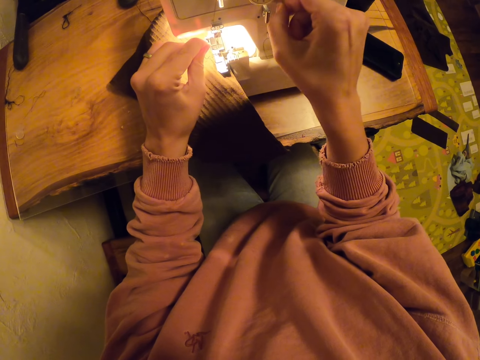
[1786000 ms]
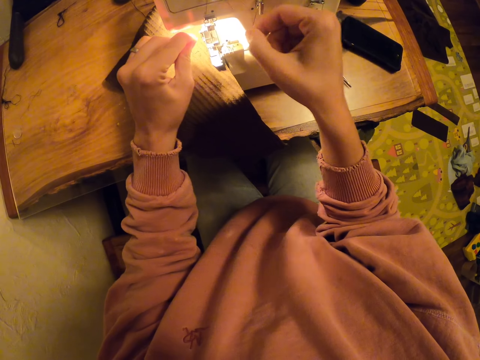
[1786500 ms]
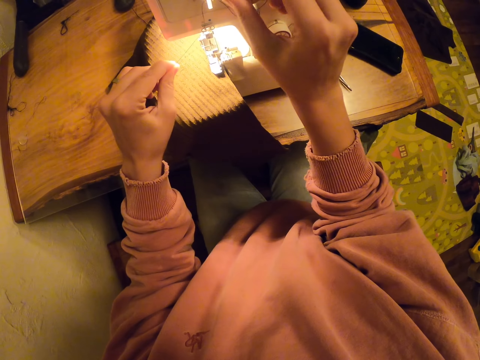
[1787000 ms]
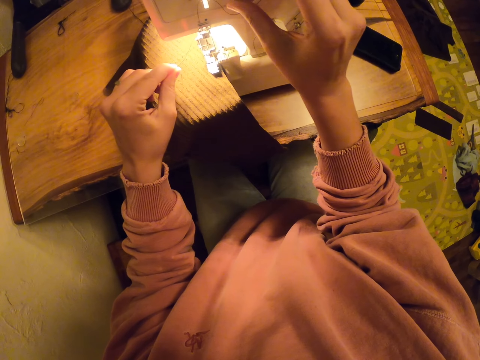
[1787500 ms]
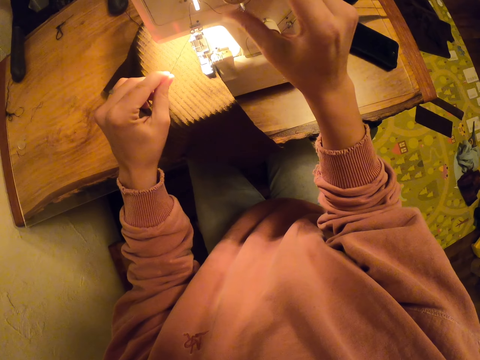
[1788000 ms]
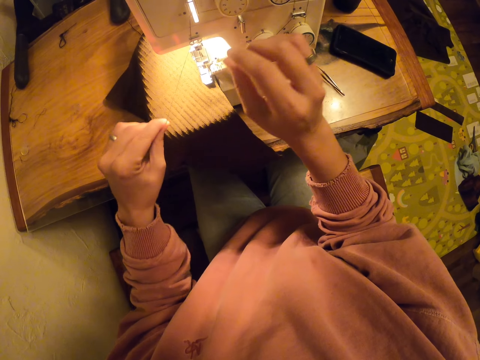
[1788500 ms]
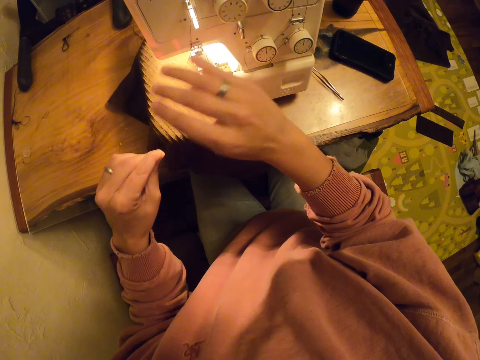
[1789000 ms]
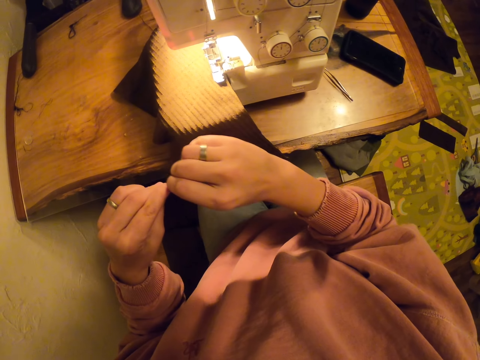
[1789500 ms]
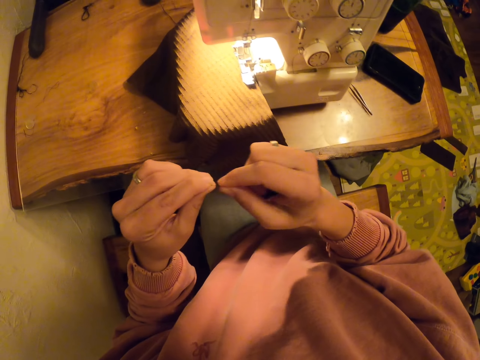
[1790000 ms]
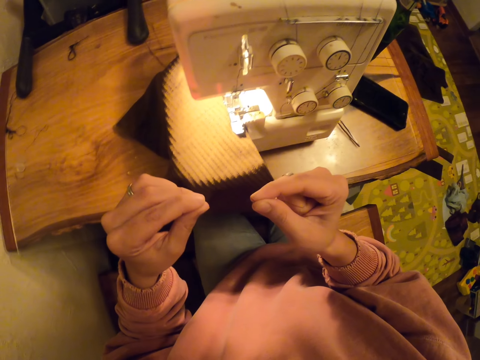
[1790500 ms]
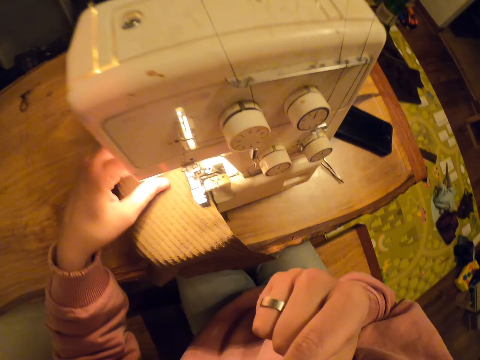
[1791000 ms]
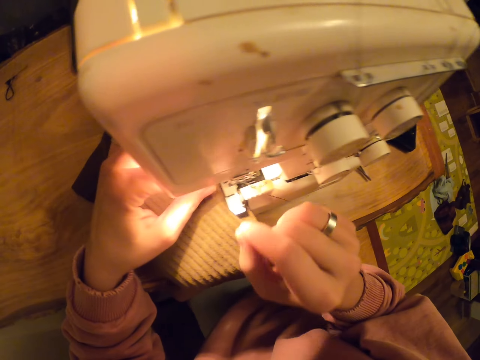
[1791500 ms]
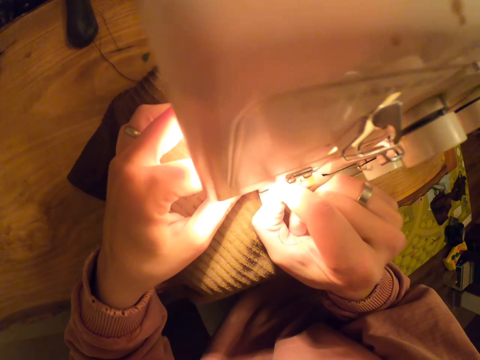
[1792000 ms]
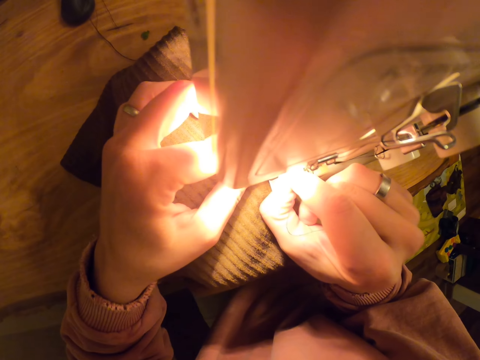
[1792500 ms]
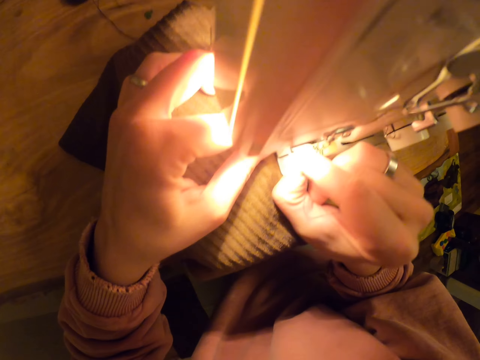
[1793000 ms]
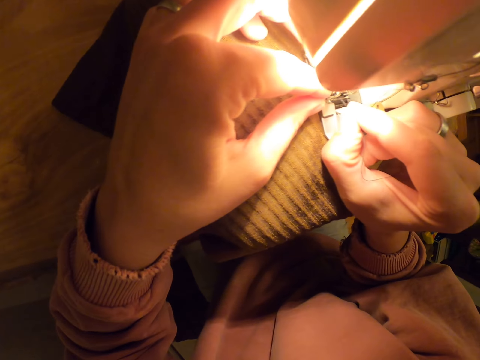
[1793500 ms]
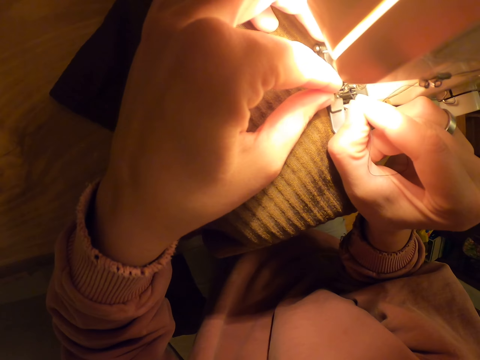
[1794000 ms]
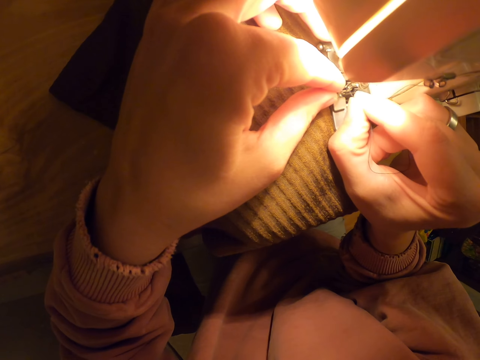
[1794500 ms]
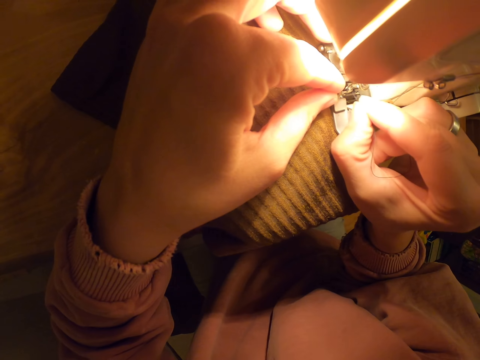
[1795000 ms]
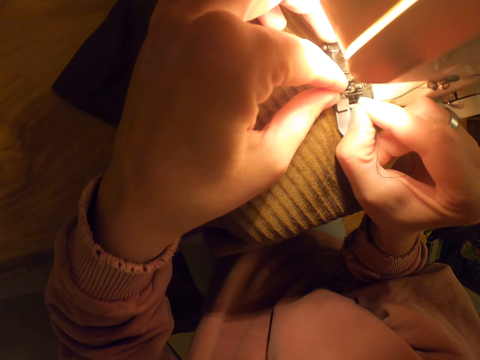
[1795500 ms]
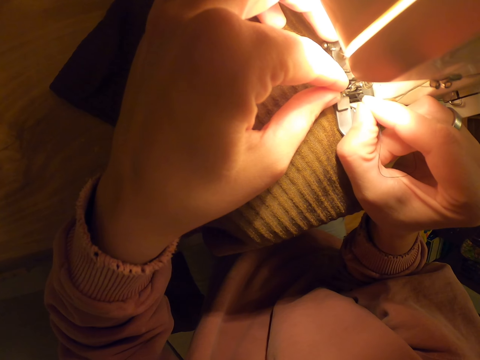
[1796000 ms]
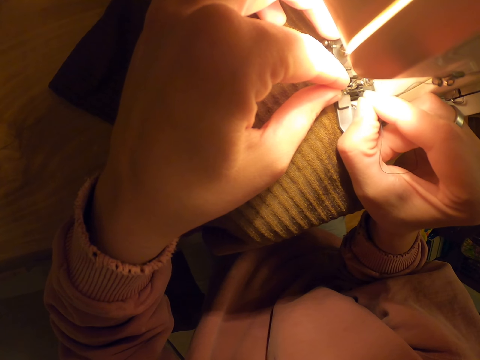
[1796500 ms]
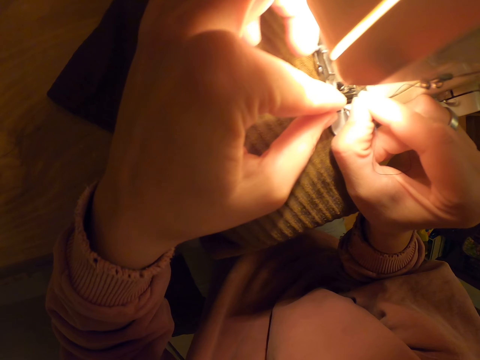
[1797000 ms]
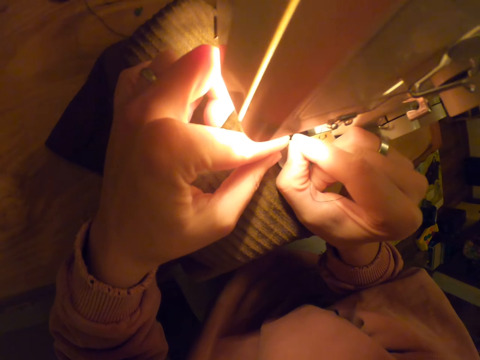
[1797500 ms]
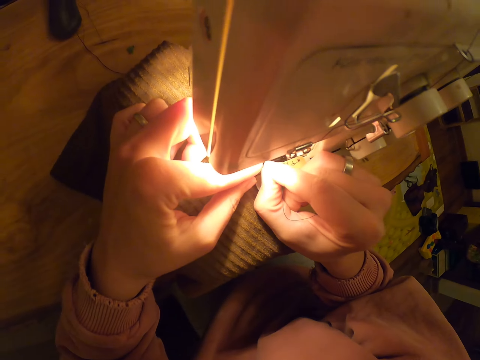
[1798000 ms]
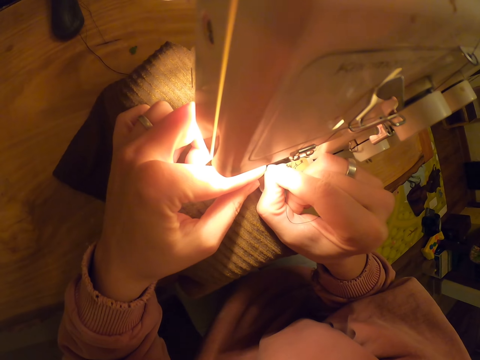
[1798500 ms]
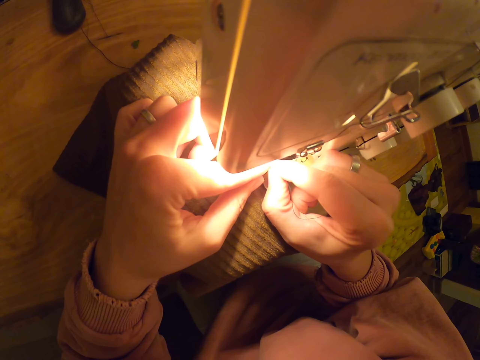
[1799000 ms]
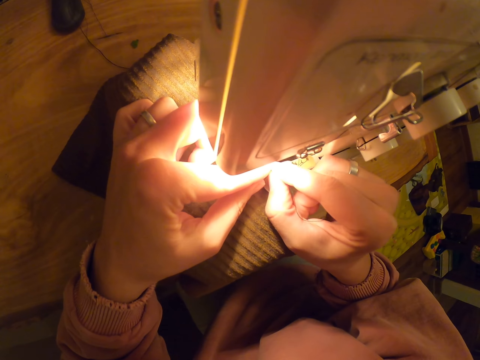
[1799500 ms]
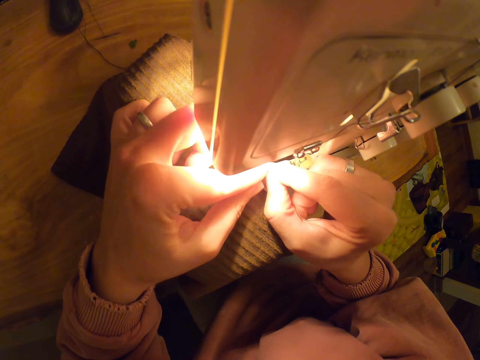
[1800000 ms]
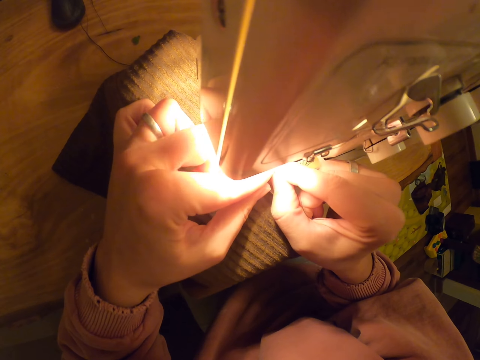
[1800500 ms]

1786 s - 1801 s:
The camera wearer adjusts the thread. They pull the thread, apply saliva on the thread and insert the thread in the needle.

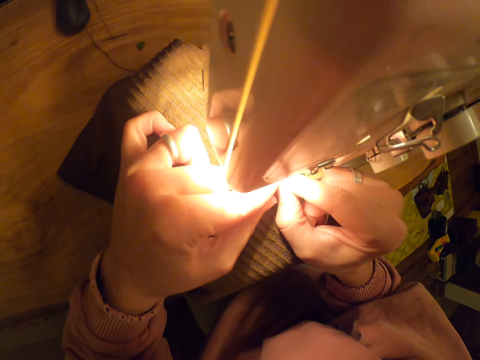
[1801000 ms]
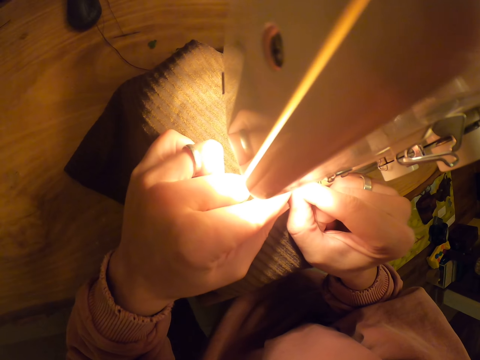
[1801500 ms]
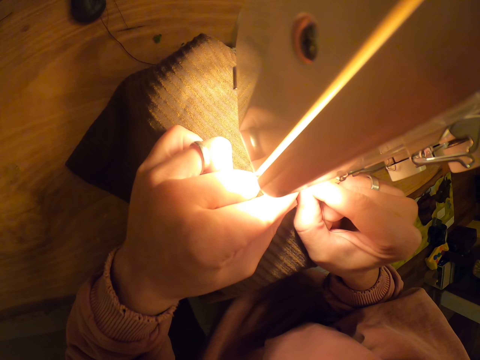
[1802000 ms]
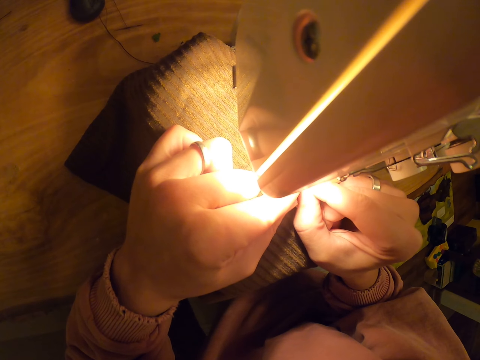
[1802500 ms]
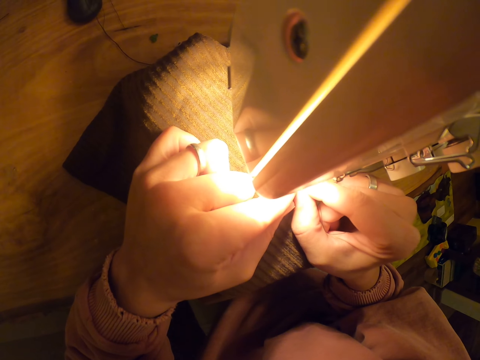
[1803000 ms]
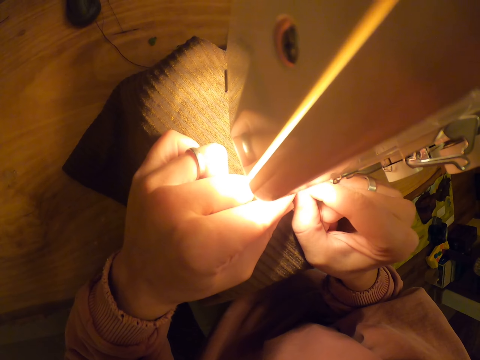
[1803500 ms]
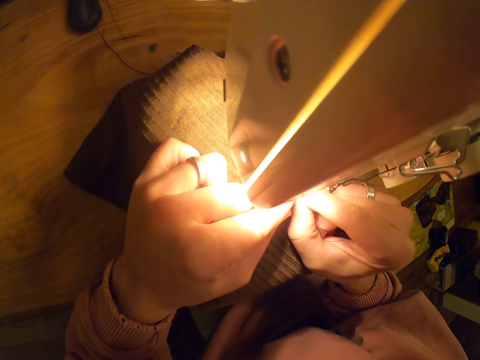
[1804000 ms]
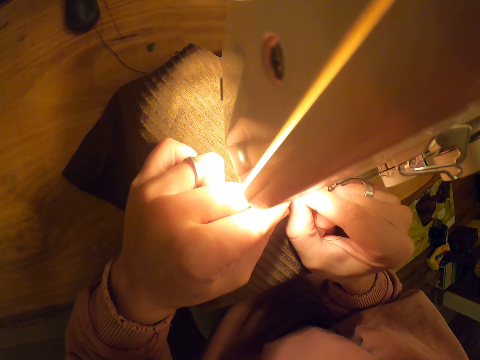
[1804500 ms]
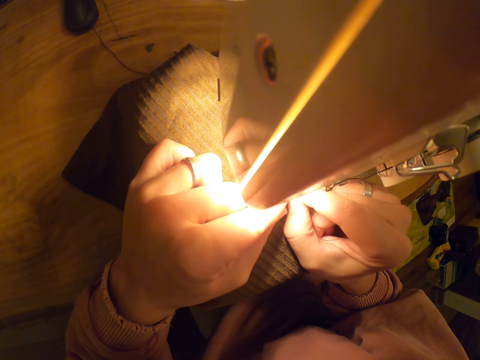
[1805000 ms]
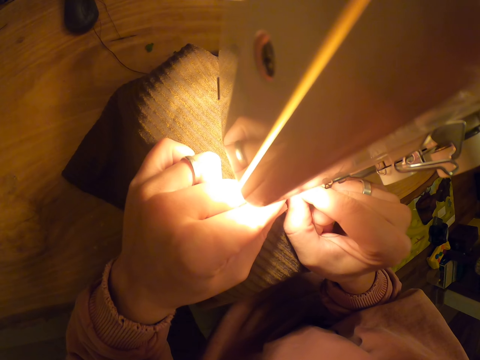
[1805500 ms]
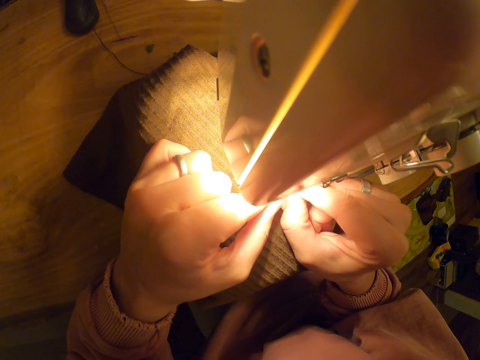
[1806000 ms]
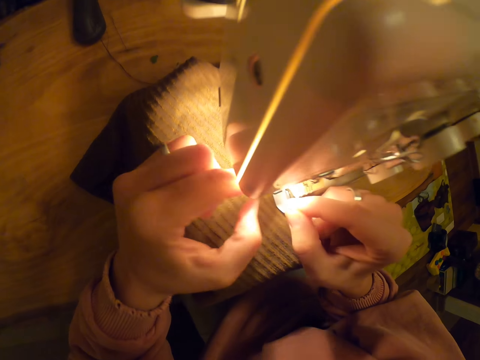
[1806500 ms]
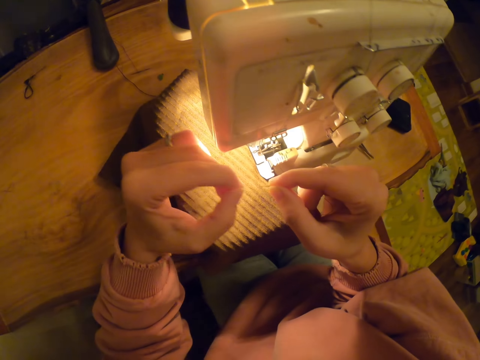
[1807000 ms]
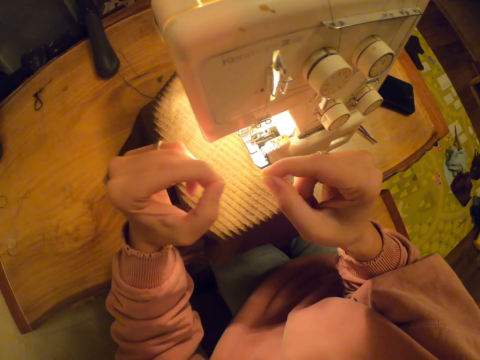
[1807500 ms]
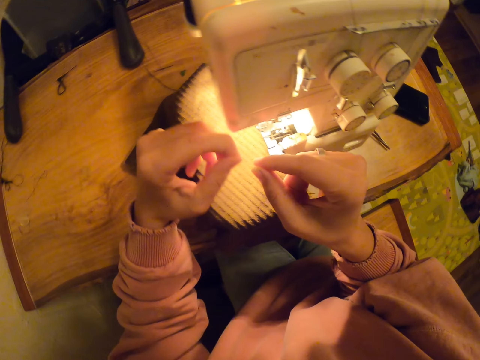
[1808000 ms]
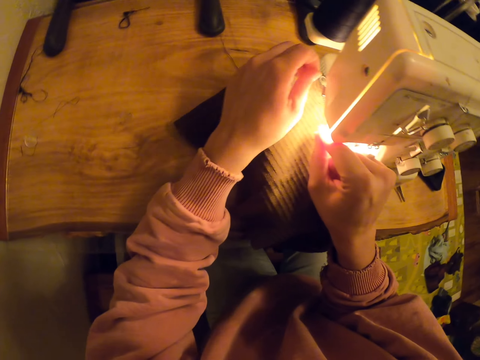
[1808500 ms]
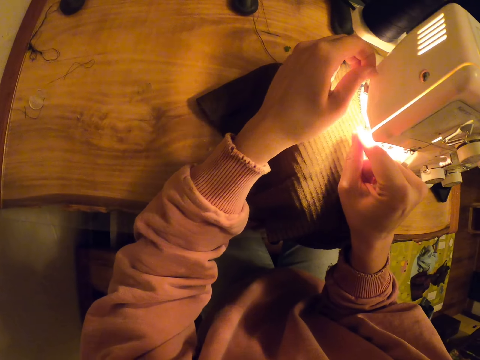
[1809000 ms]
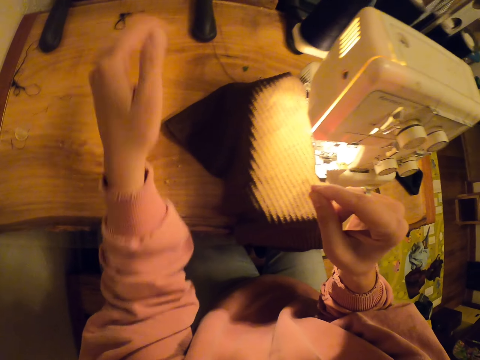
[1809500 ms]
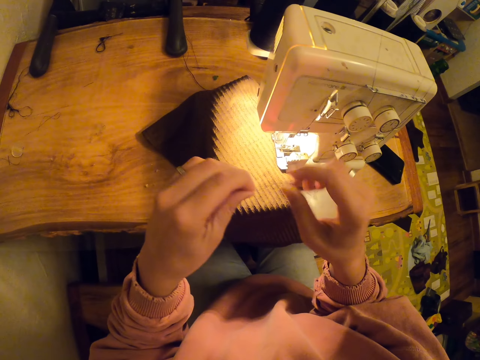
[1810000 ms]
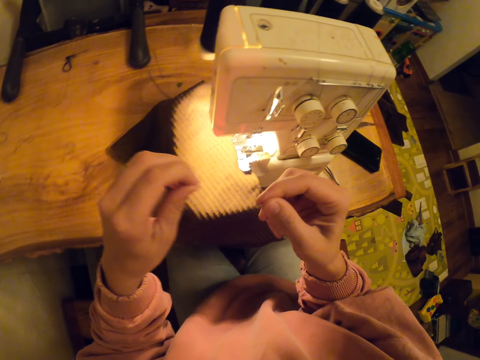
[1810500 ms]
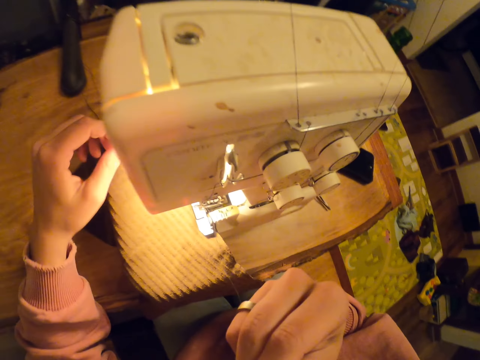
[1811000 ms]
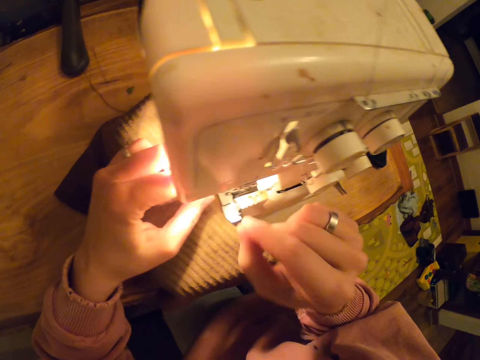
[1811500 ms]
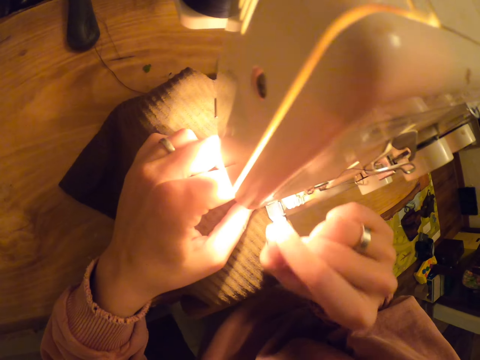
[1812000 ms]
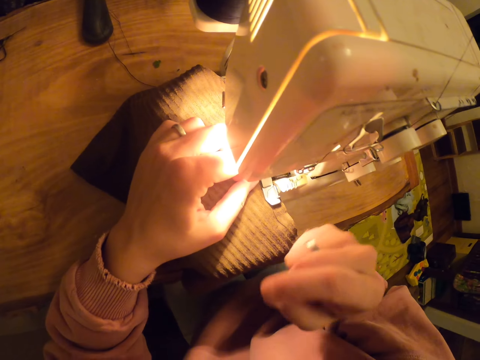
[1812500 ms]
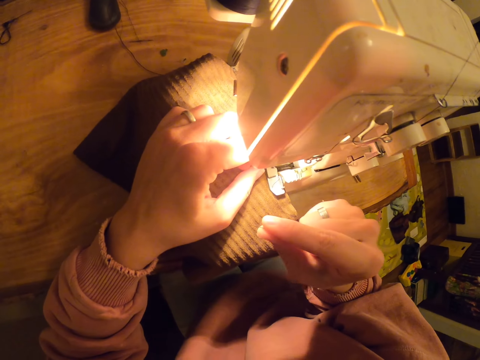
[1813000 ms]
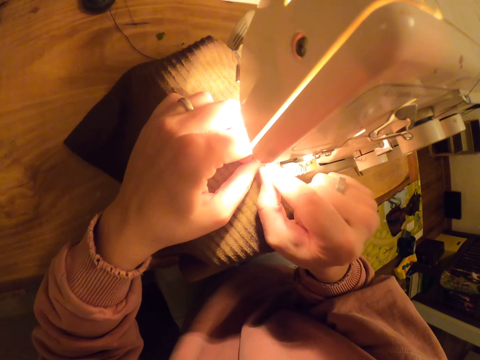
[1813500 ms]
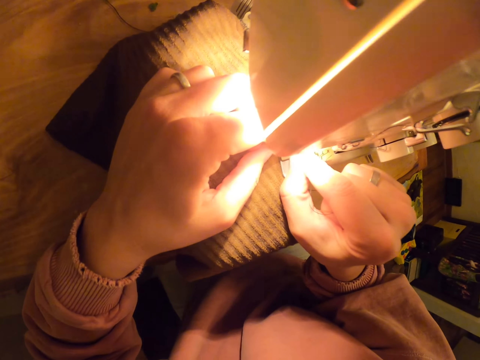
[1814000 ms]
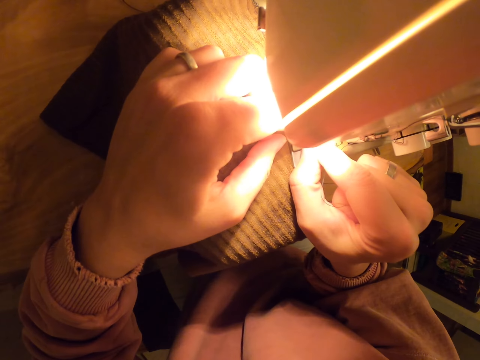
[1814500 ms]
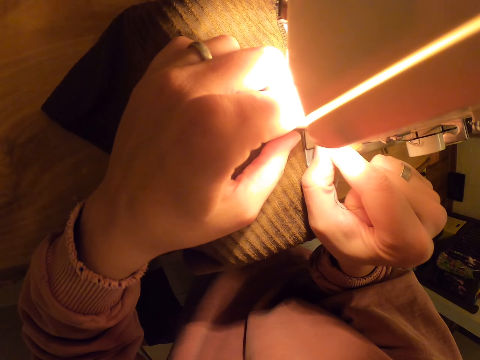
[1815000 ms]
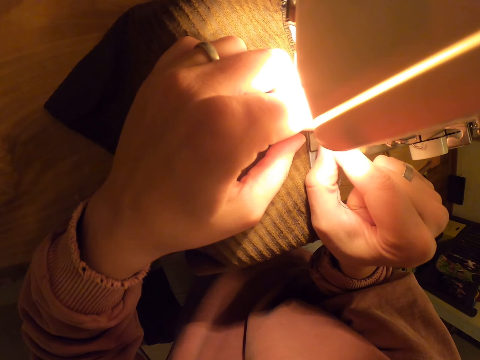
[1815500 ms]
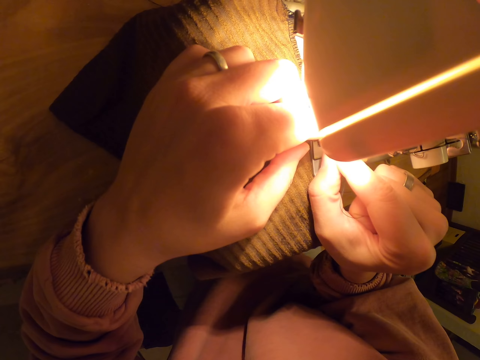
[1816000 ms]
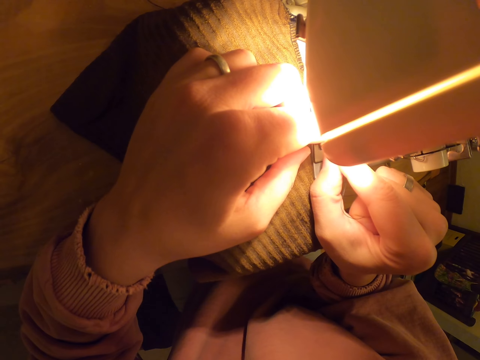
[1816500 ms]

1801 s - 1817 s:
The camera wearer adjusts the thread. They put the thread through the needle.
